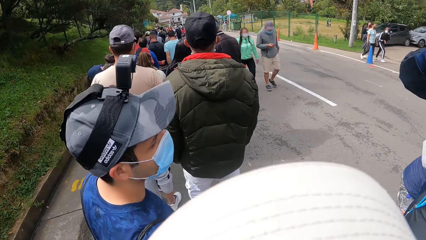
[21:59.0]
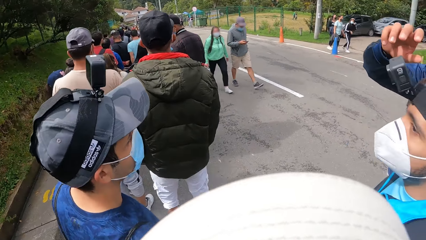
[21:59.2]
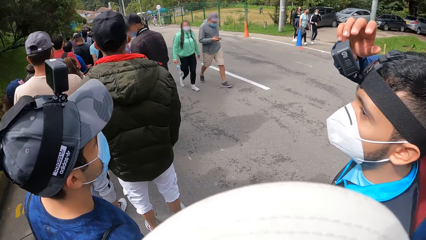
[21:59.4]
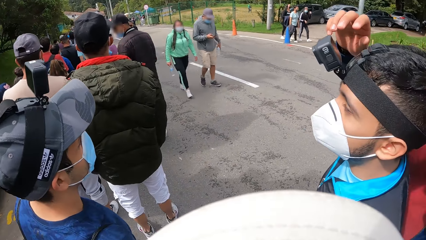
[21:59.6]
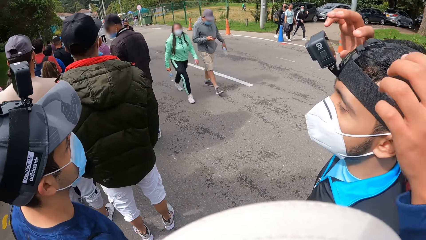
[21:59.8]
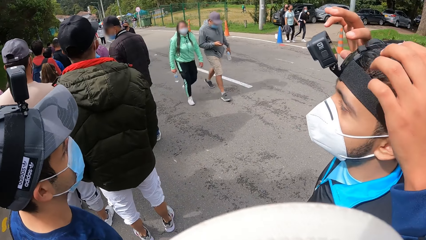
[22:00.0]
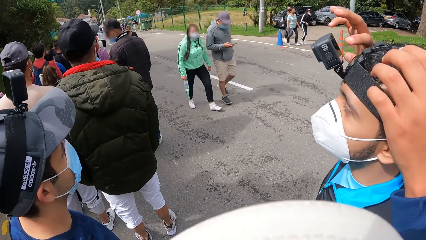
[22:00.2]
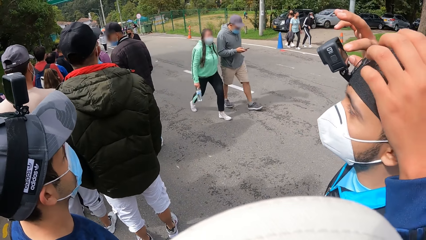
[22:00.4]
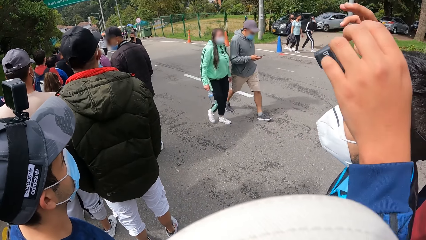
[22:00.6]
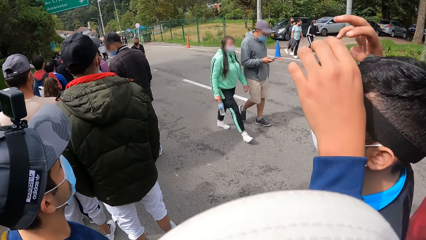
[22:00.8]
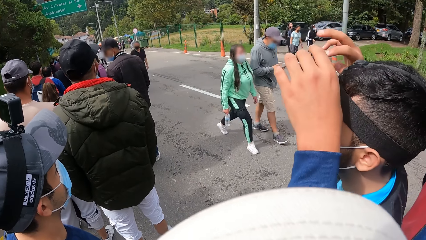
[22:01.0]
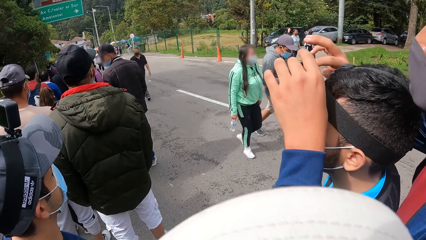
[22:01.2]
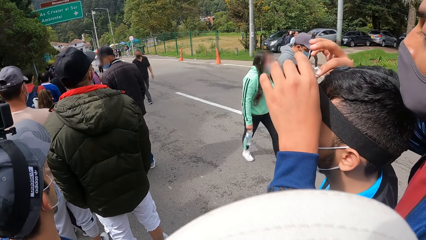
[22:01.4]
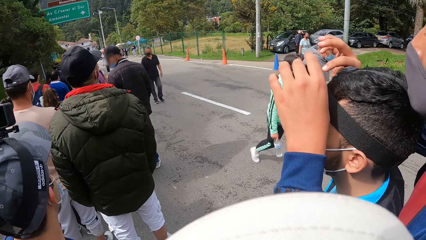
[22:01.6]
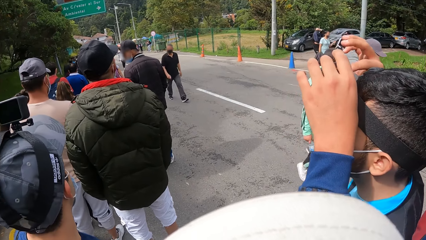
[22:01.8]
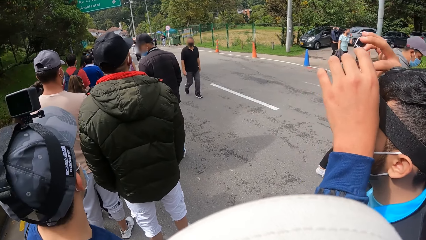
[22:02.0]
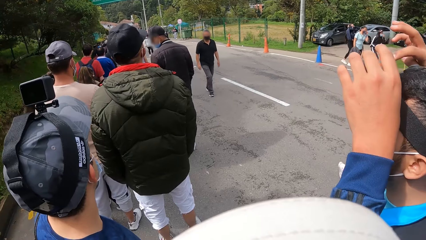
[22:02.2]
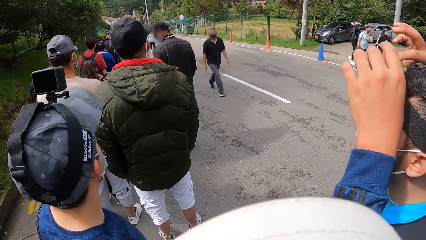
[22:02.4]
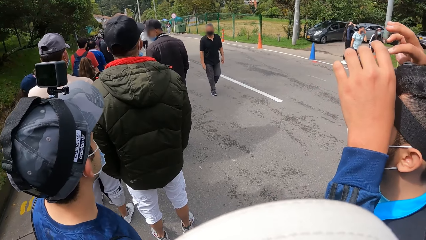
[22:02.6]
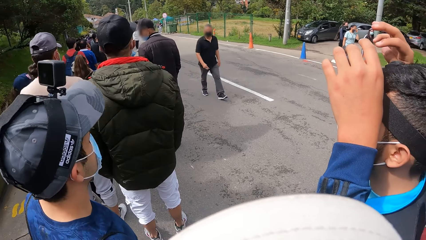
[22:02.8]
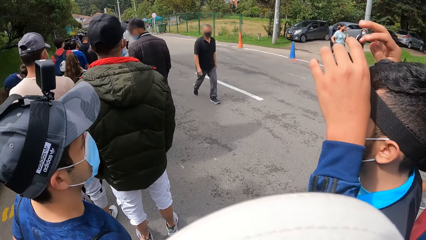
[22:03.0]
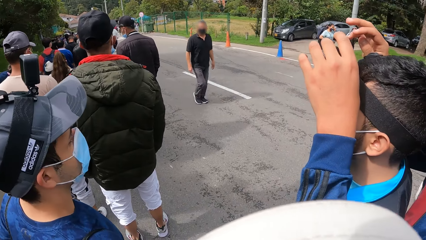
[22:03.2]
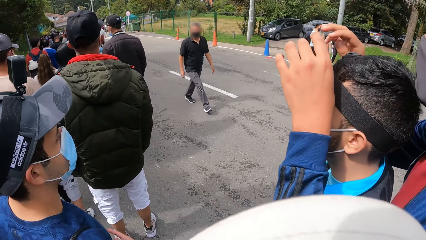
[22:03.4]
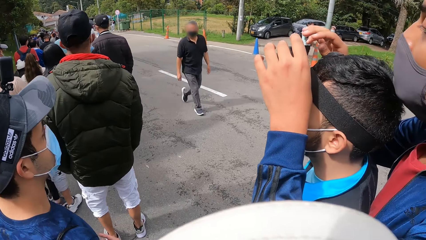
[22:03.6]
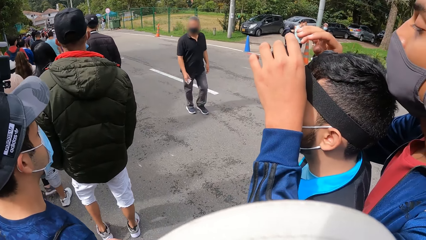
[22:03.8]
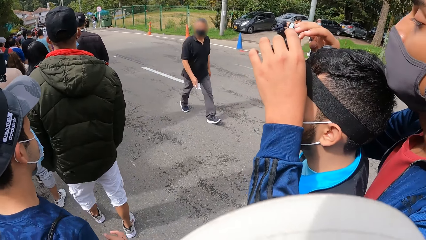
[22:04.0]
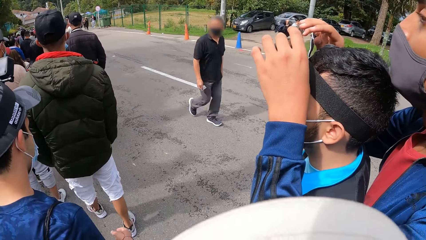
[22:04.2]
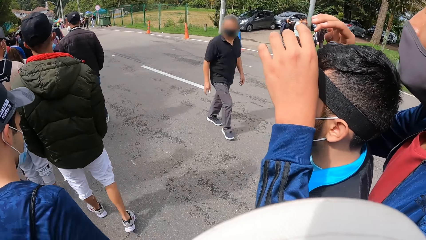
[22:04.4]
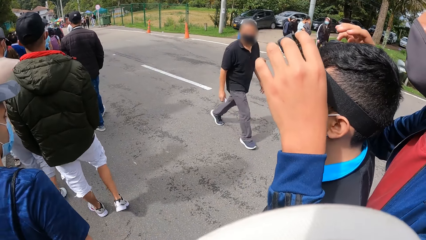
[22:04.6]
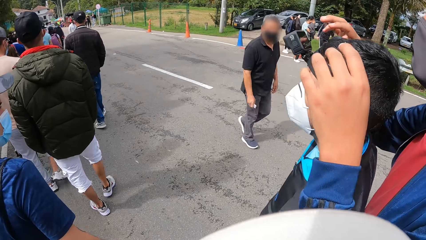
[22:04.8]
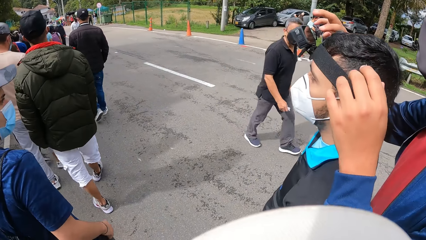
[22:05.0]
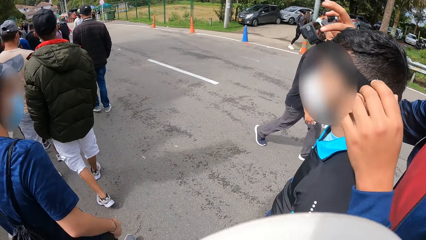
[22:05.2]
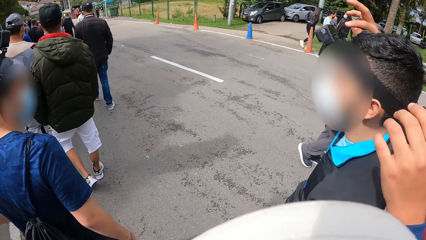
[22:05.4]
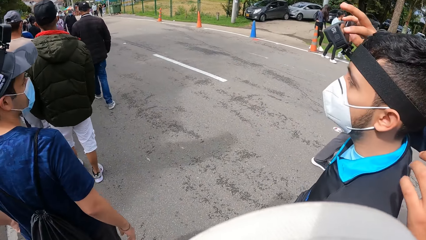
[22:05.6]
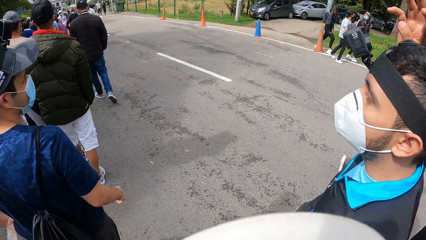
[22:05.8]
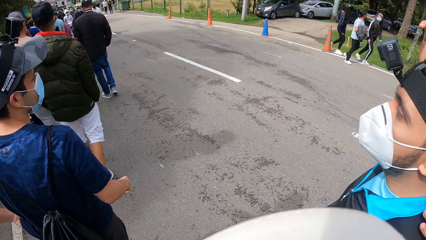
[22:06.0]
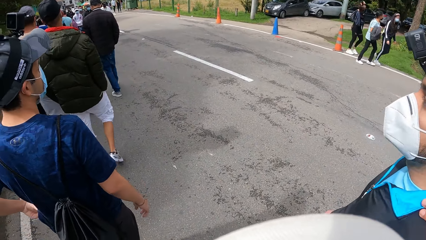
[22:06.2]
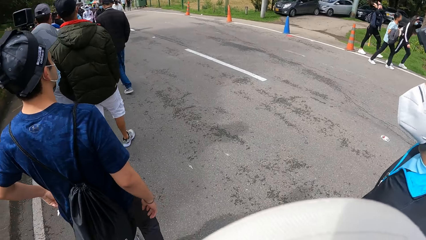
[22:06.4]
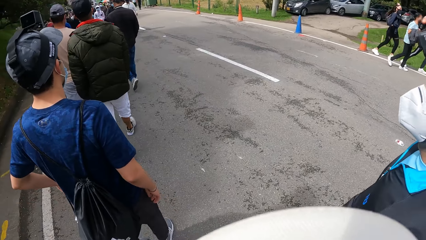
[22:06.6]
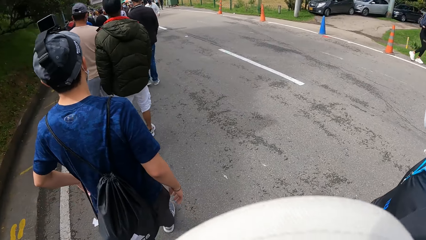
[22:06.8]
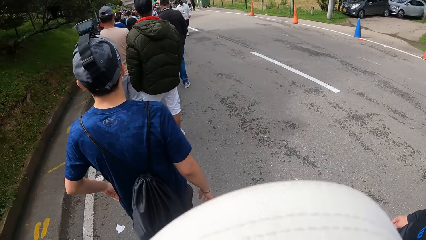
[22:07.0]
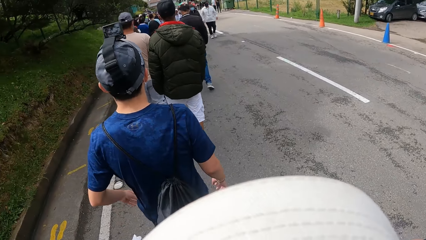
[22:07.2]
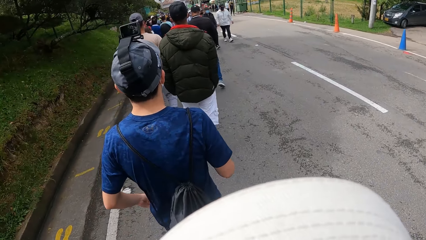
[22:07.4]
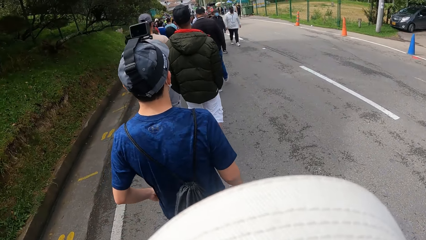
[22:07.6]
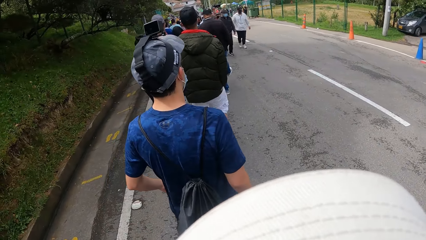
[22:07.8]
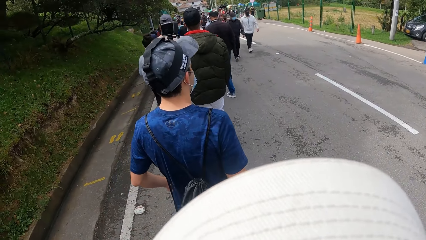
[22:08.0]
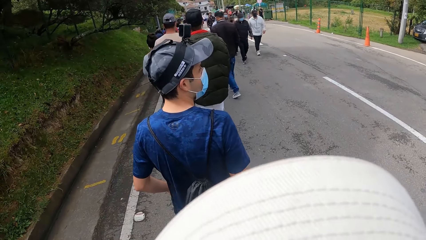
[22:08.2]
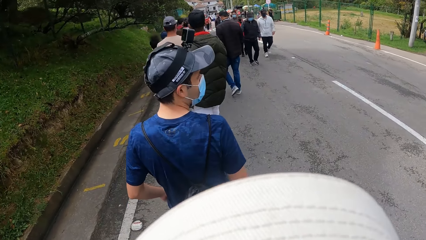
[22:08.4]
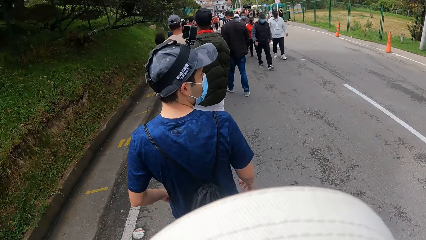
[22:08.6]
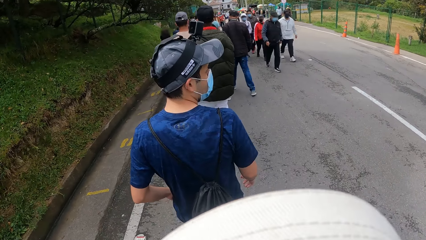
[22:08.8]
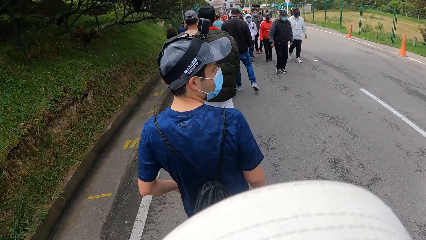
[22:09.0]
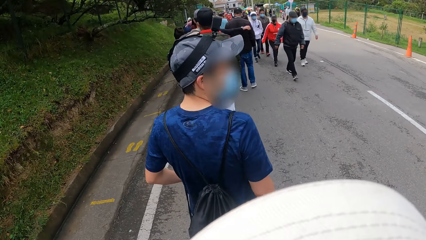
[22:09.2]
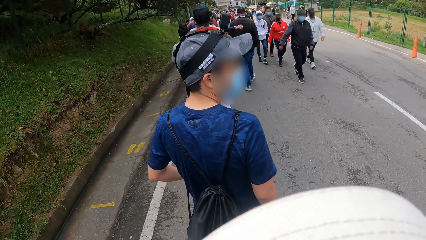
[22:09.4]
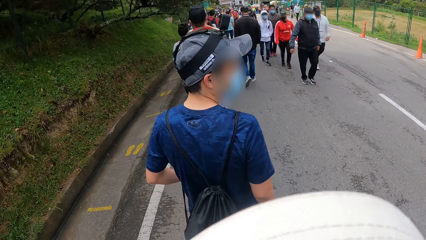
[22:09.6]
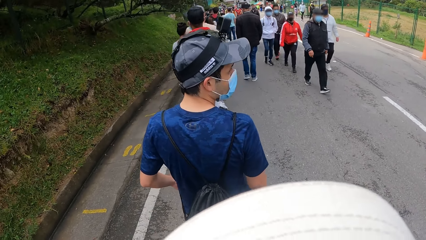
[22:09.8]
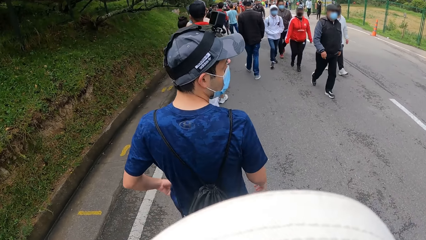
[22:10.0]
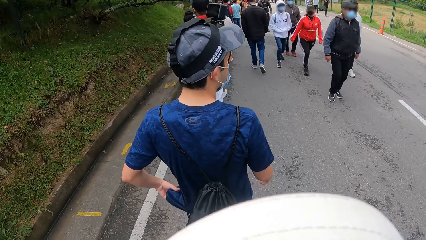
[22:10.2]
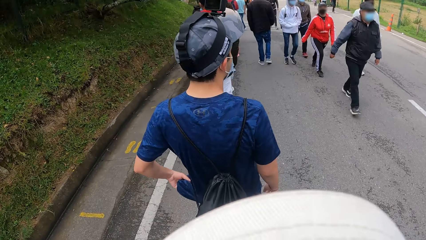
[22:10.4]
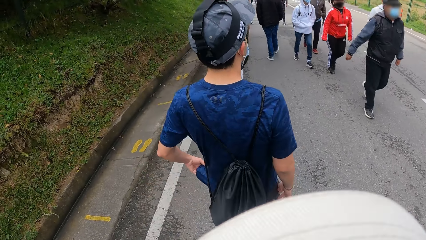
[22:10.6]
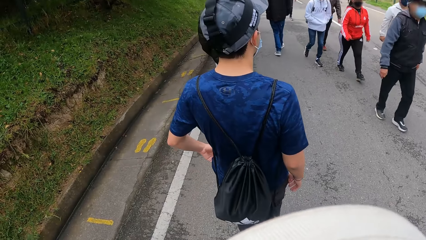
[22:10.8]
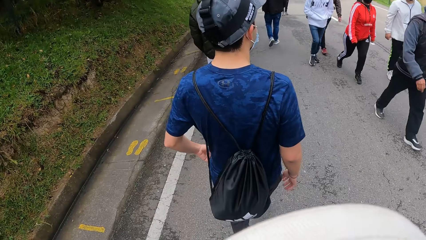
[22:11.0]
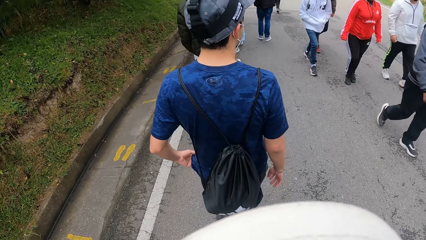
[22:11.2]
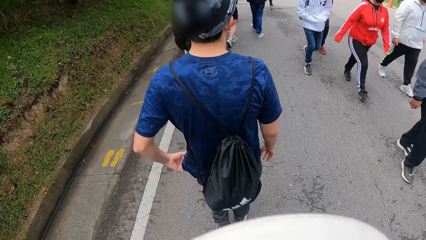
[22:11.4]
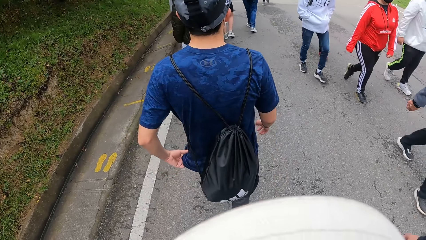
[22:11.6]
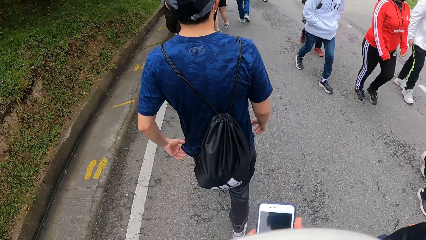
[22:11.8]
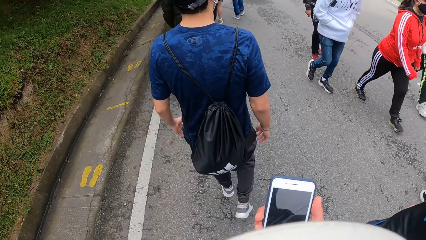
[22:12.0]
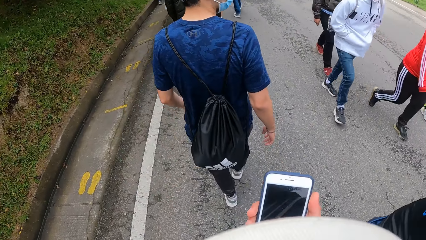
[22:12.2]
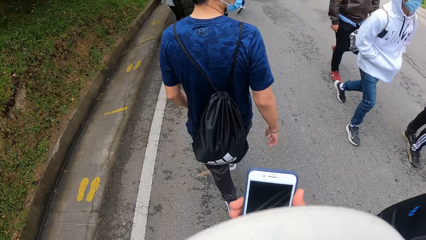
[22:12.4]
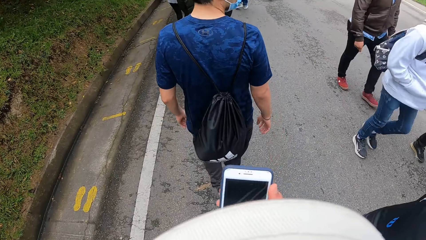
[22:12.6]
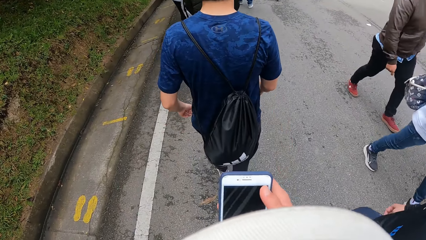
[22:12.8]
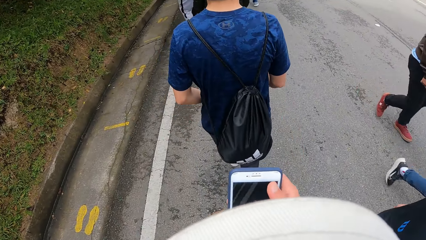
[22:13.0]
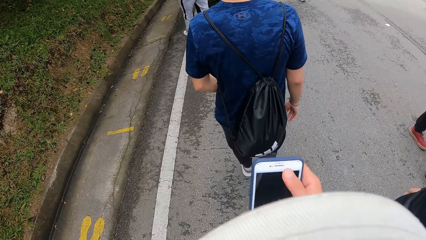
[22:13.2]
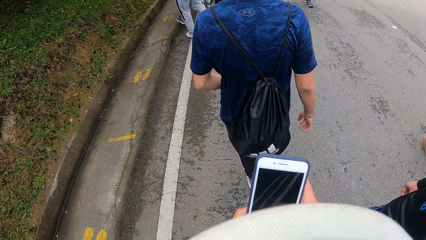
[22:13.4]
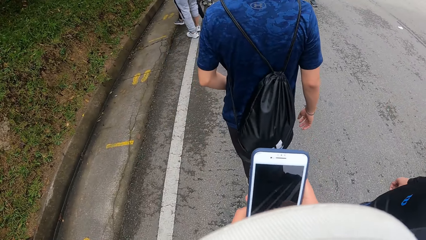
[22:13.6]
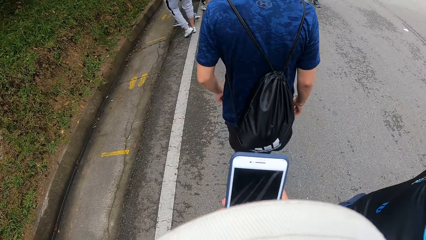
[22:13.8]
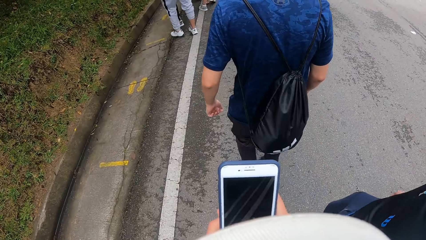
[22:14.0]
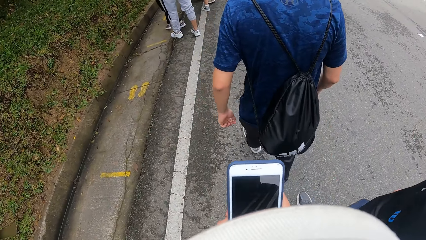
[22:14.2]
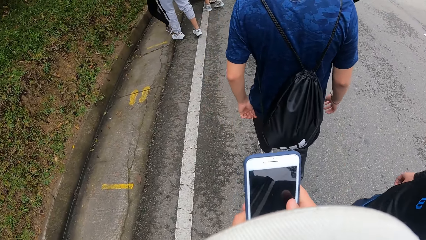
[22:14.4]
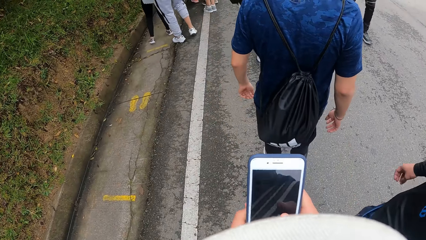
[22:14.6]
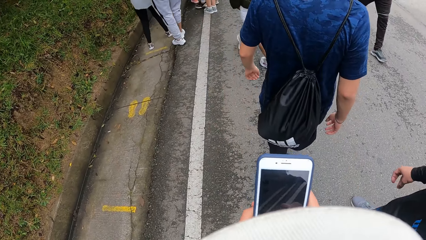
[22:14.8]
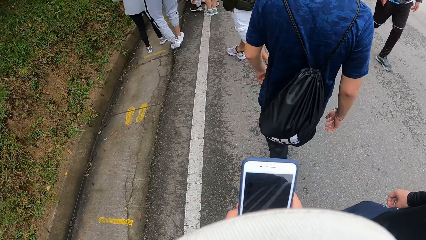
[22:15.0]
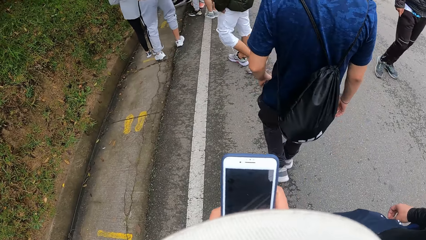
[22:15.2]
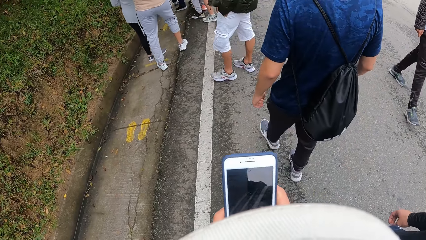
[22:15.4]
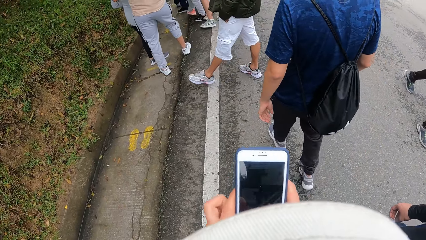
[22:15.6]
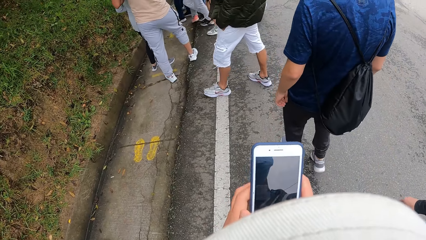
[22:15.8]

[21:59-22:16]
A man adjusts the camera on another man with both hands. The camera wearer walks on the road. She operates her phone with her right hand. The other man walks on the road.
